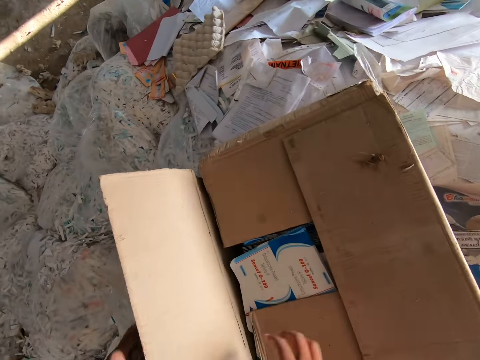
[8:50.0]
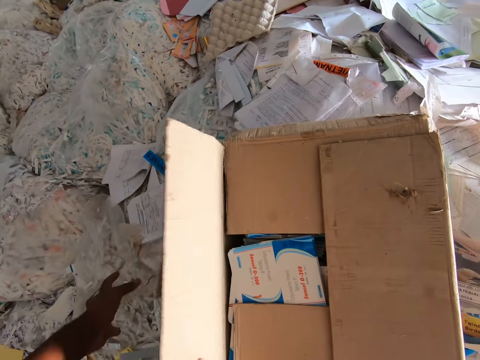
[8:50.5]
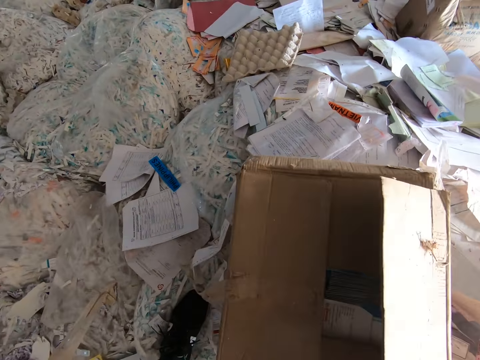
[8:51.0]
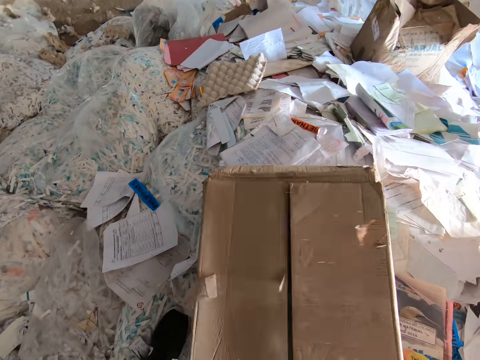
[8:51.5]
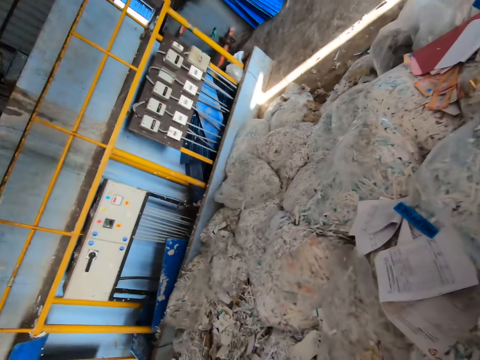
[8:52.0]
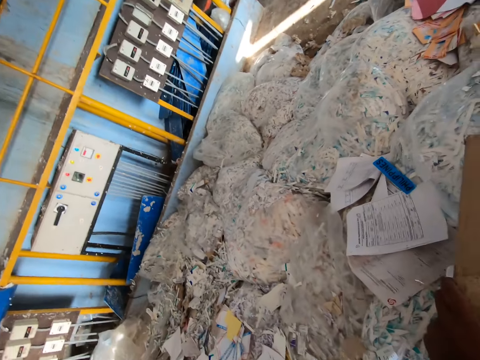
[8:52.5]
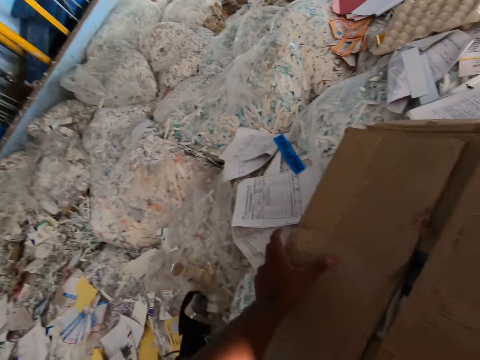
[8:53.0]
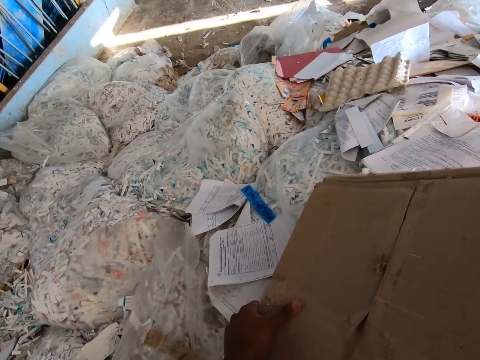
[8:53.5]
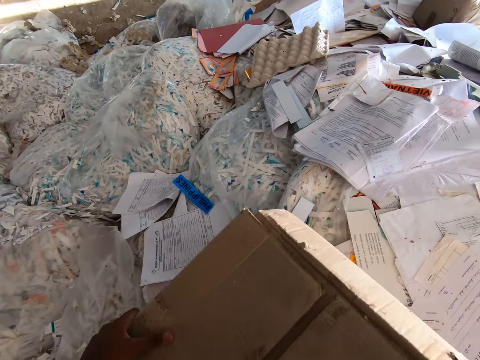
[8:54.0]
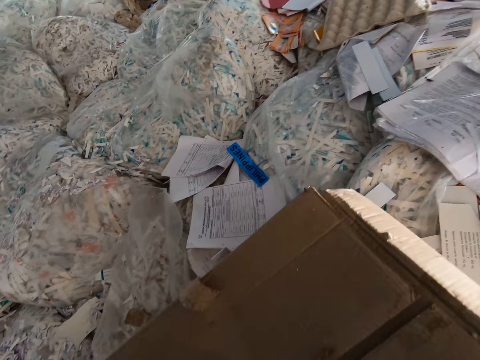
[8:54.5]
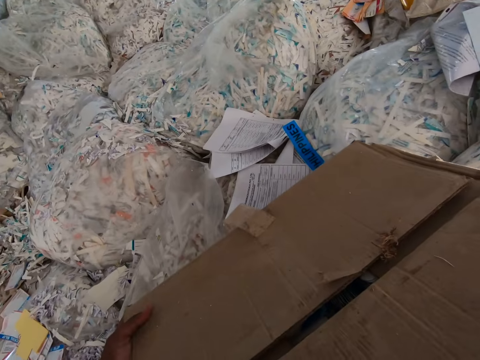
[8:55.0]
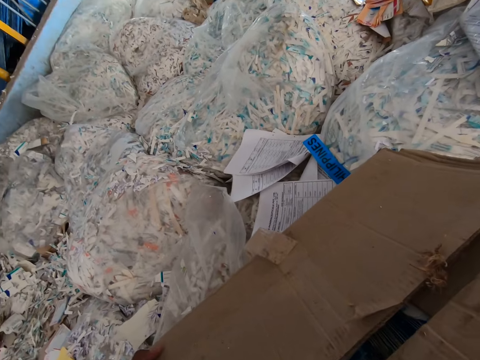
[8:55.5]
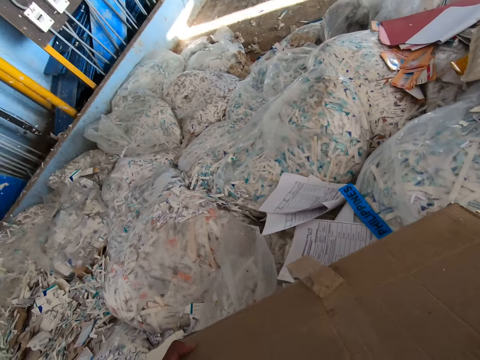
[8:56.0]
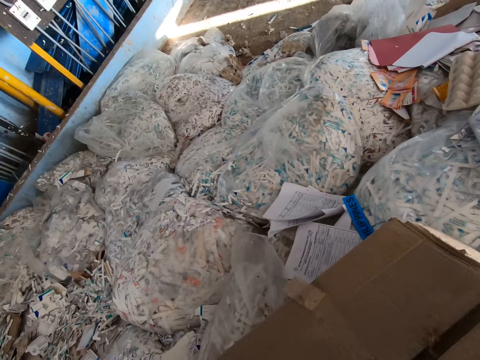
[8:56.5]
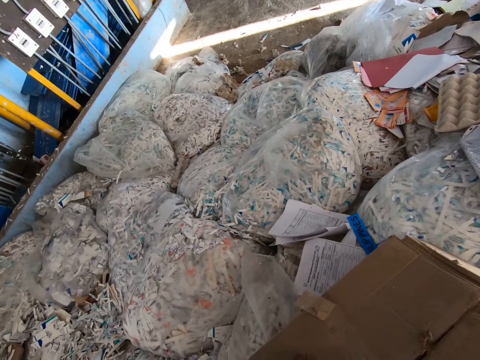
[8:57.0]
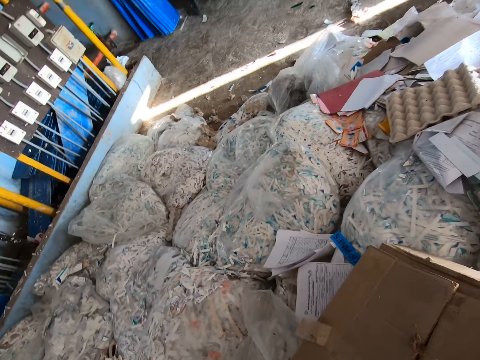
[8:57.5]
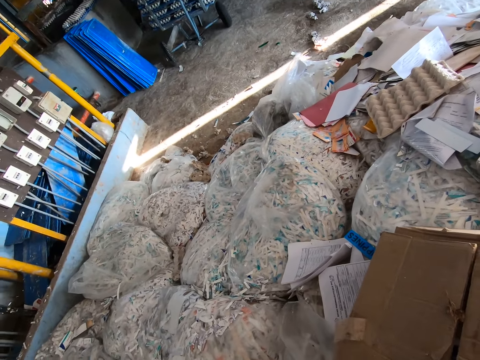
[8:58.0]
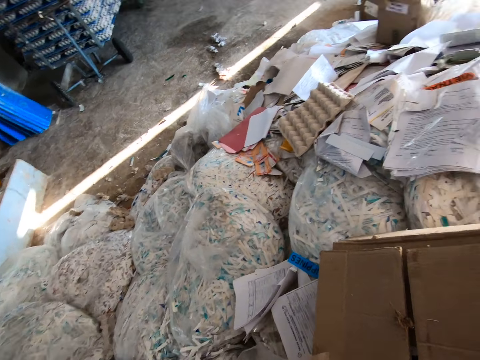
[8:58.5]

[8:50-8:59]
The camera wearer opens the box with his right hand, closes the box with his right hand, and places his left hand on the box. He moves the box on the bags of shredded papers with both hands.

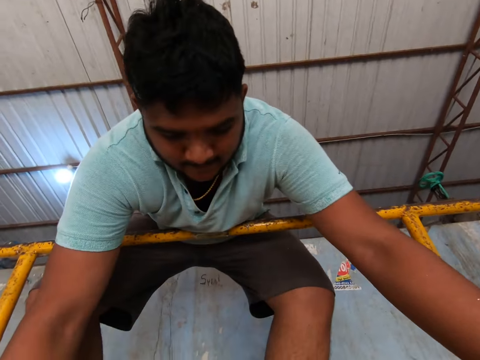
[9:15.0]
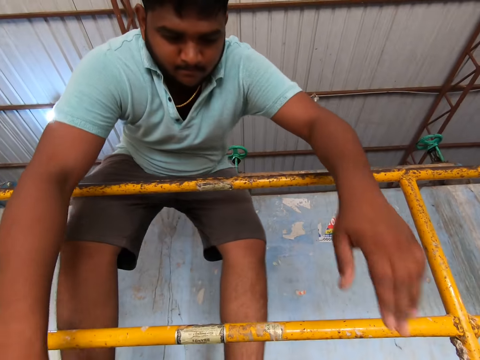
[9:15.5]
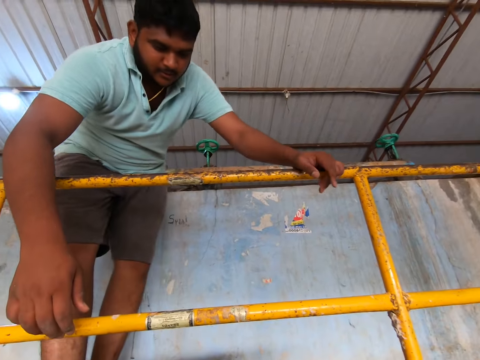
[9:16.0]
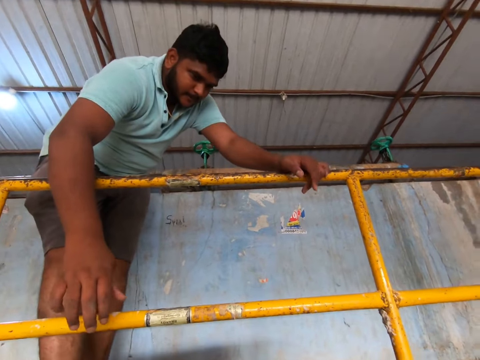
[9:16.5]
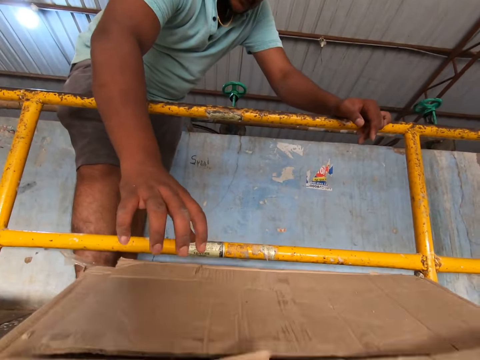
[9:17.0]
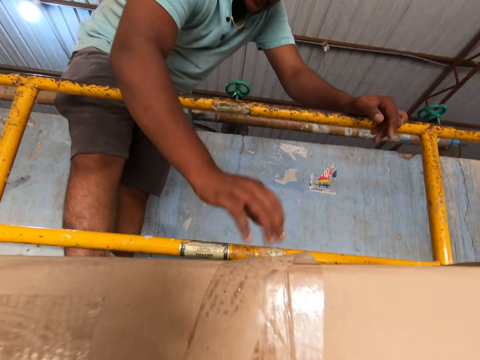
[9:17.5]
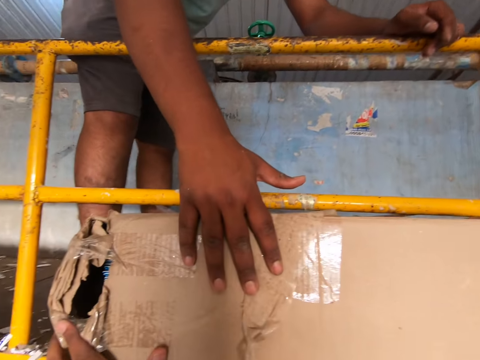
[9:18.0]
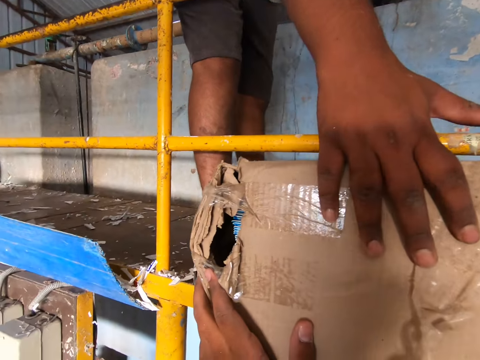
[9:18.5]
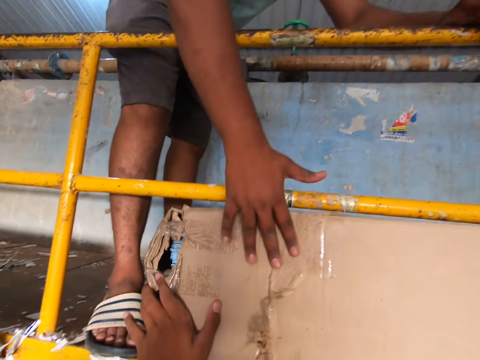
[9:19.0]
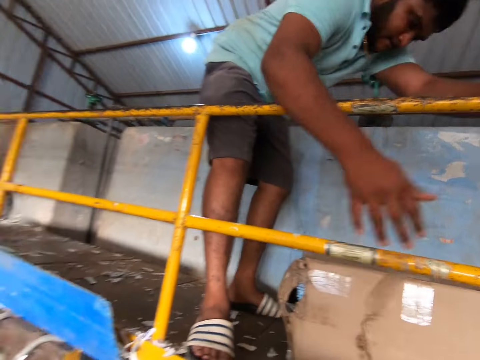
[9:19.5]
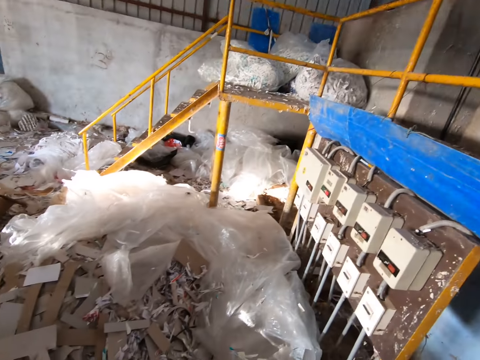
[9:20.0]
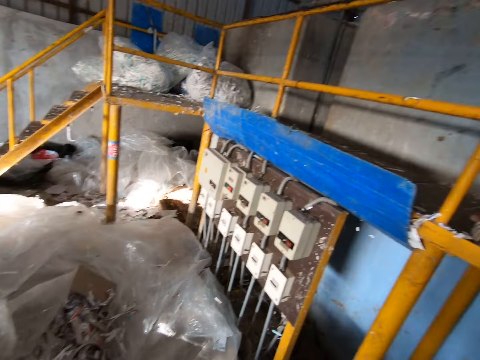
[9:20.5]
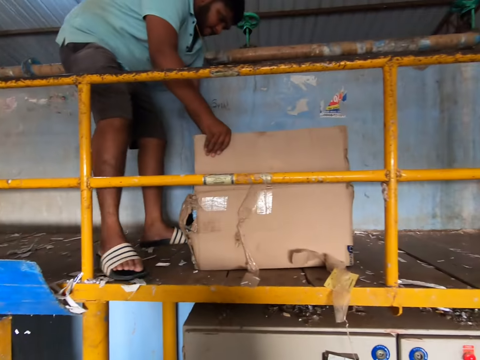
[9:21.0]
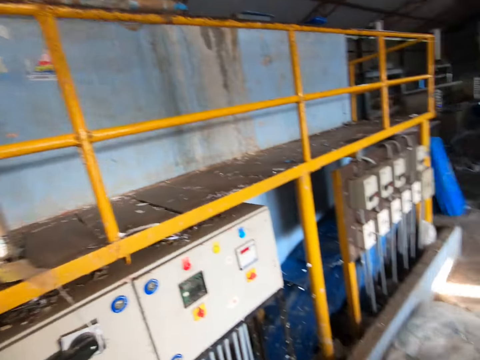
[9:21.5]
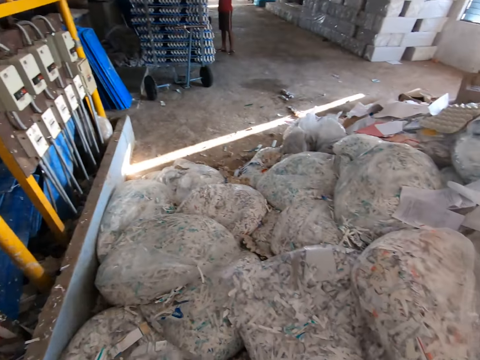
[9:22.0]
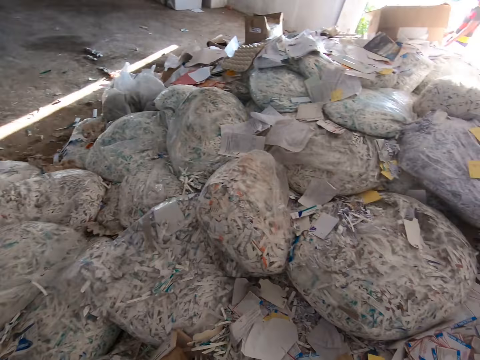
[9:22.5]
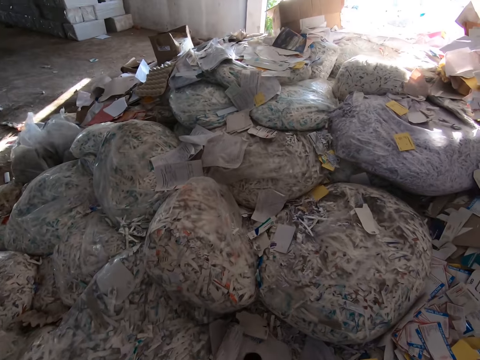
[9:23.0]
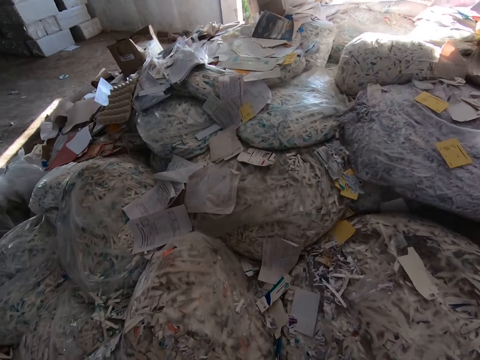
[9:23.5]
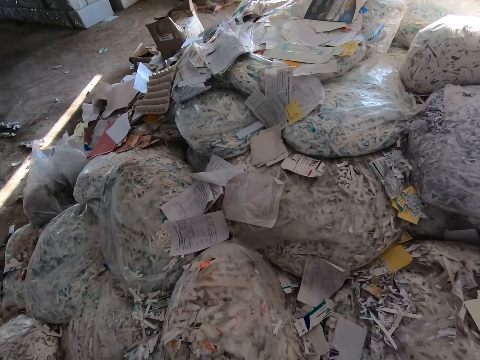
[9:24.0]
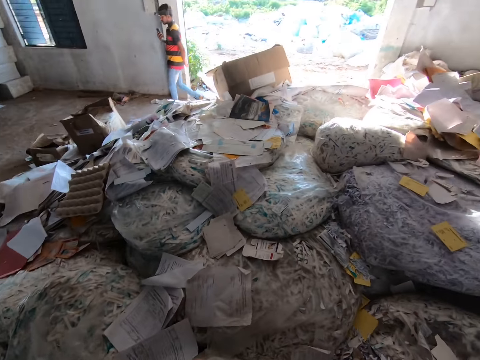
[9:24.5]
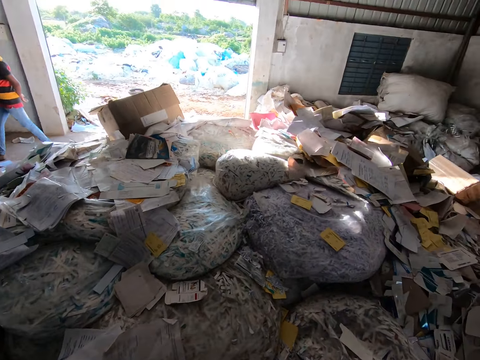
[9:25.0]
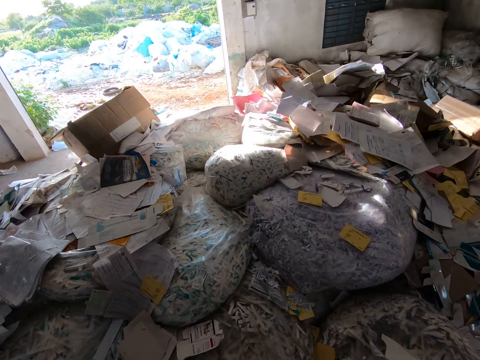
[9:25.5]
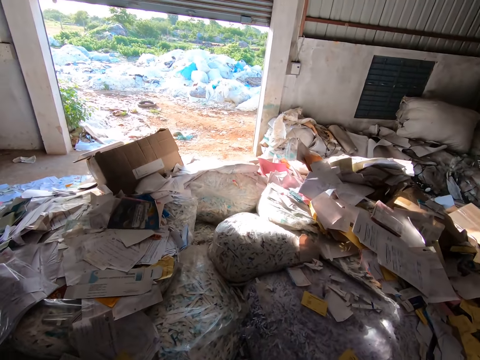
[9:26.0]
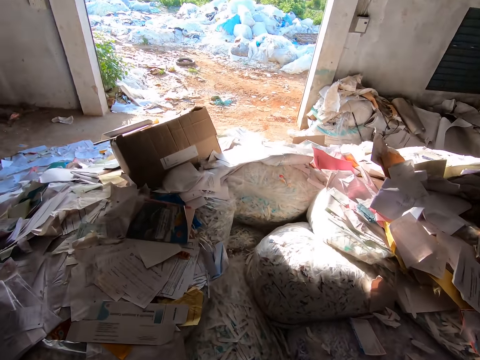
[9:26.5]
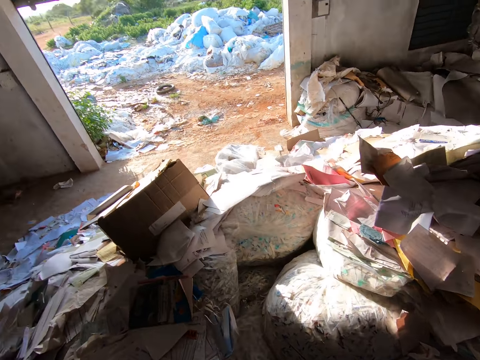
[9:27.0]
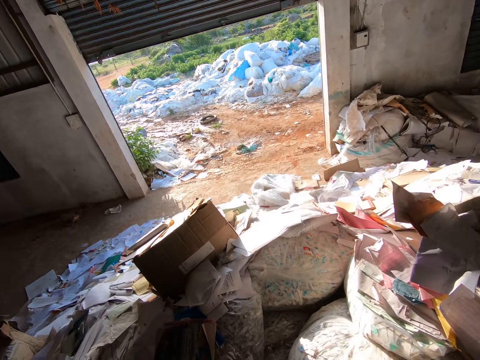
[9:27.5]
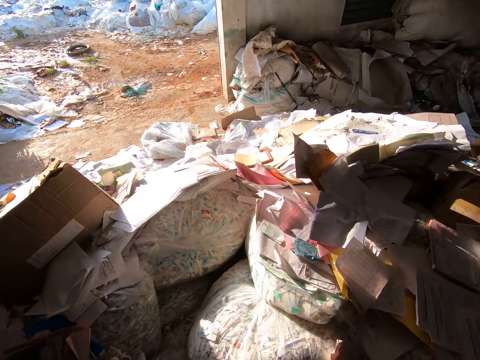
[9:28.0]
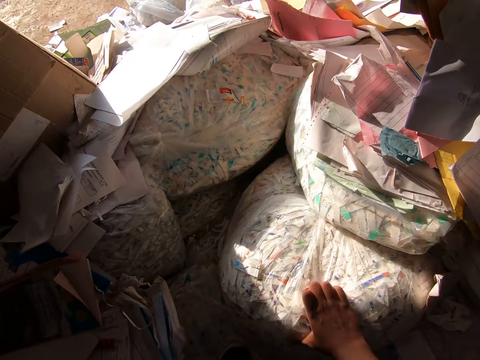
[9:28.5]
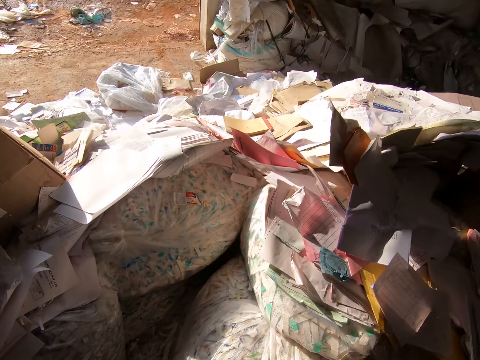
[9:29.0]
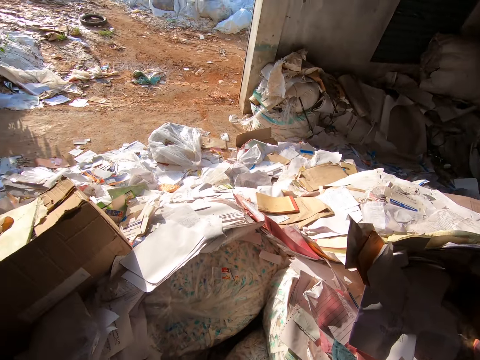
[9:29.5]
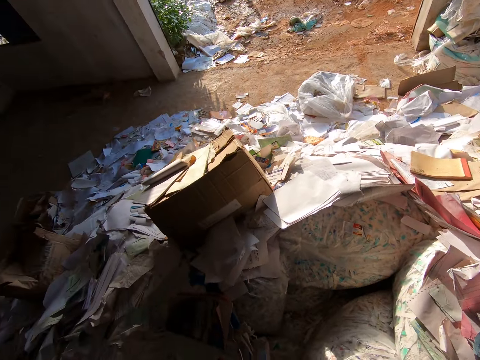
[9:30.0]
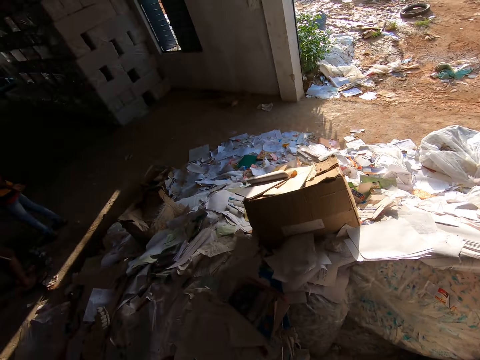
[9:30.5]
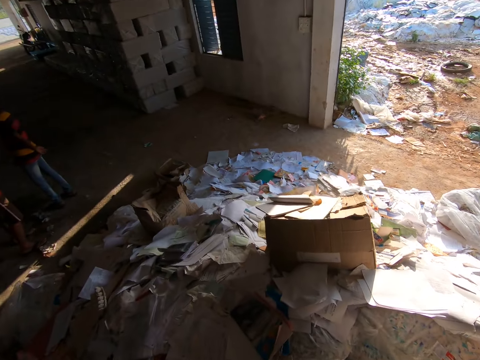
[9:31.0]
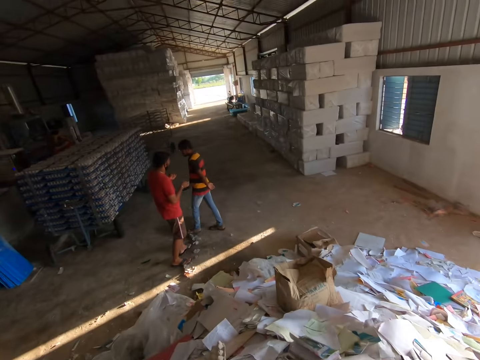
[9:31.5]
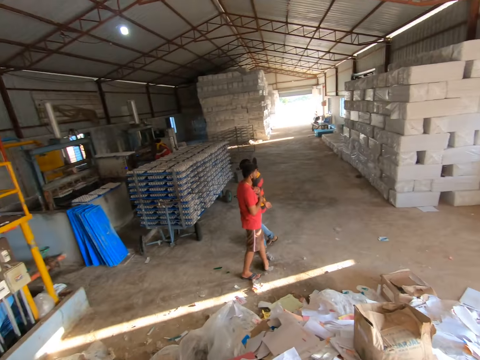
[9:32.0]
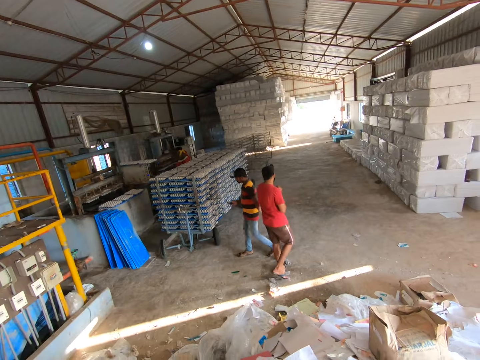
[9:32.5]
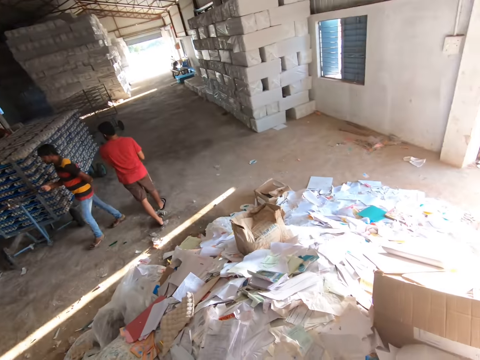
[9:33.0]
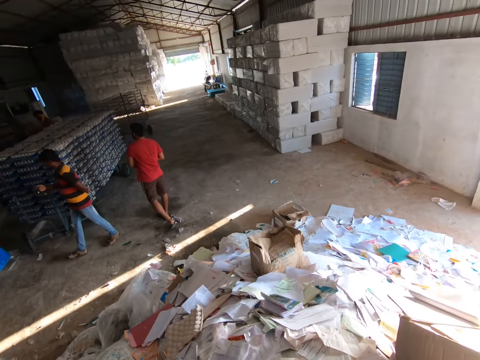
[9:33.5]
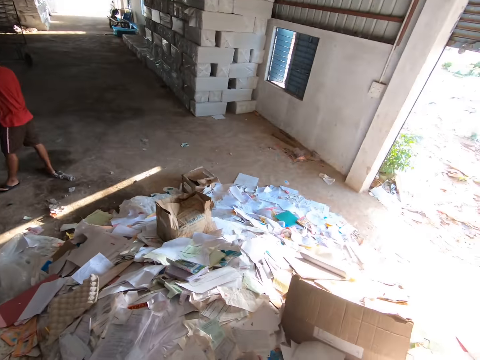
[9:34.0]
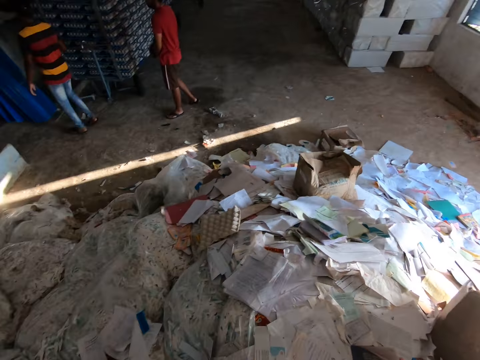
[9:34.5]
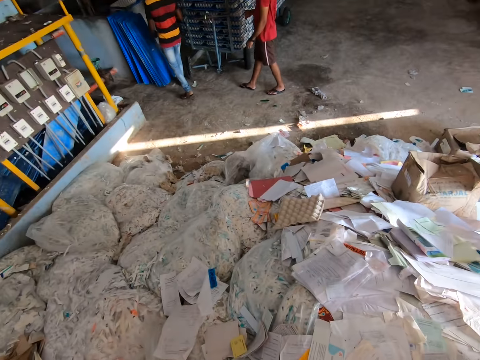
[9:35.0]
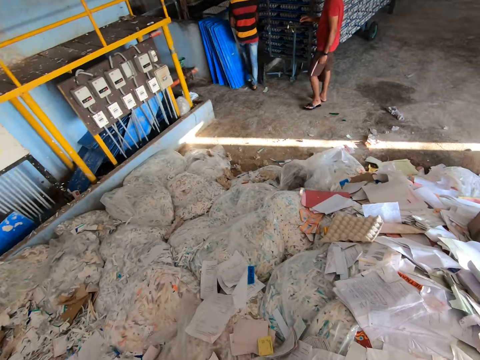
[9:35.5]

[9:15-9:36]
The camera wearer lifts up a box. He pushes the box. He looks around. He walks around. He carries a bag of shredded paper from the pile of shredded paper with his right hand. He holds a polythene bag.
